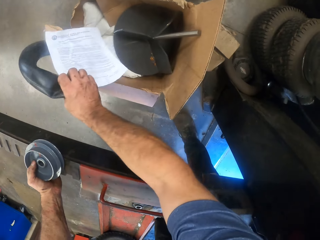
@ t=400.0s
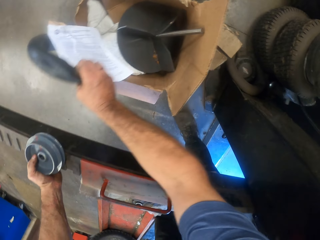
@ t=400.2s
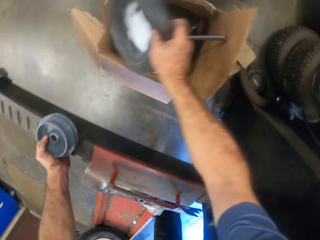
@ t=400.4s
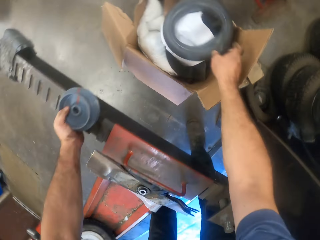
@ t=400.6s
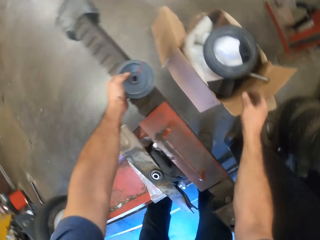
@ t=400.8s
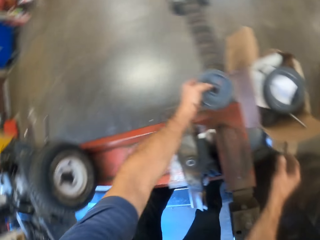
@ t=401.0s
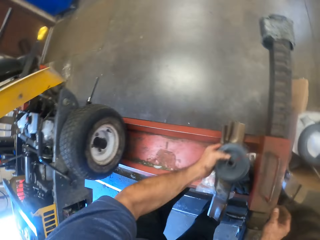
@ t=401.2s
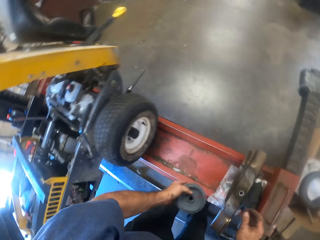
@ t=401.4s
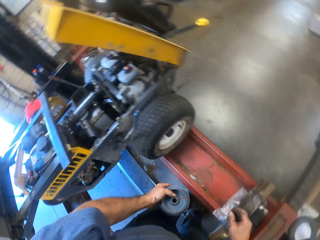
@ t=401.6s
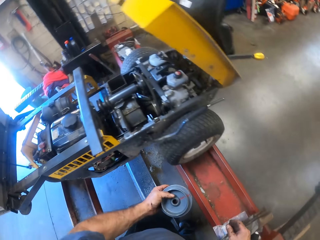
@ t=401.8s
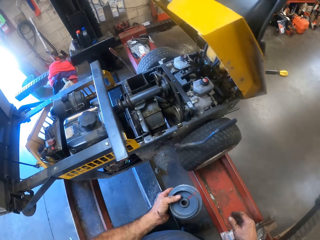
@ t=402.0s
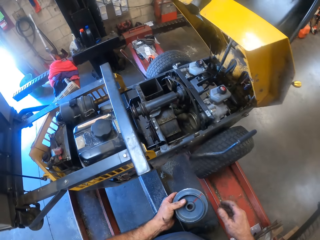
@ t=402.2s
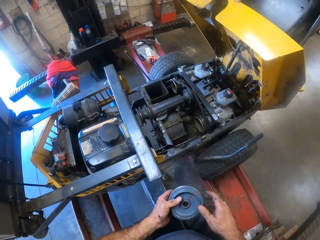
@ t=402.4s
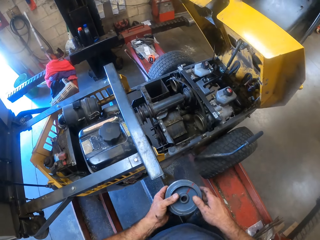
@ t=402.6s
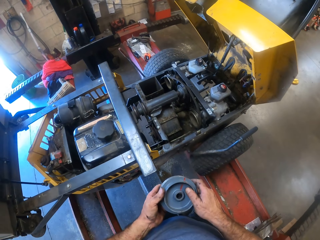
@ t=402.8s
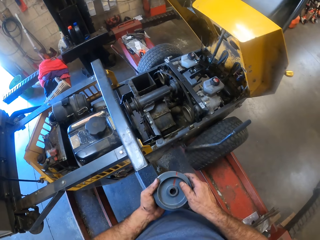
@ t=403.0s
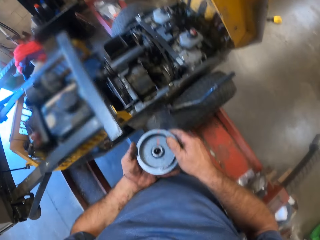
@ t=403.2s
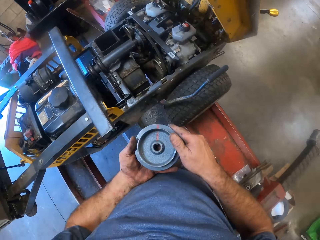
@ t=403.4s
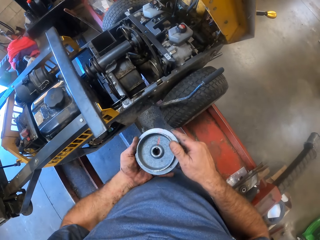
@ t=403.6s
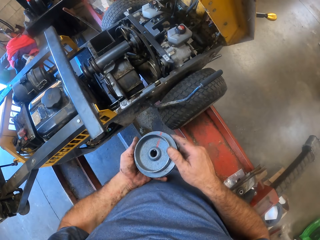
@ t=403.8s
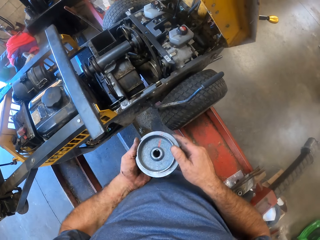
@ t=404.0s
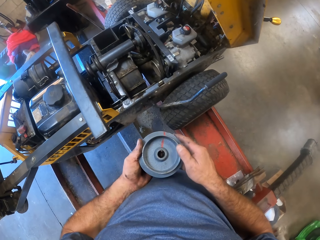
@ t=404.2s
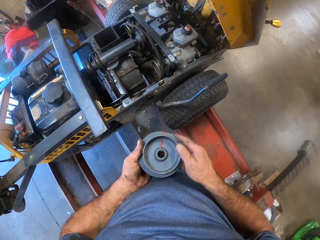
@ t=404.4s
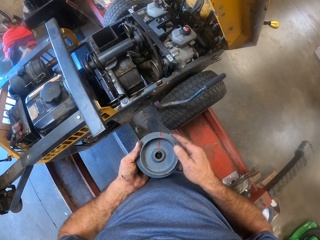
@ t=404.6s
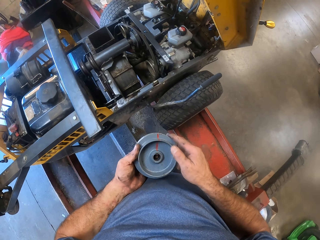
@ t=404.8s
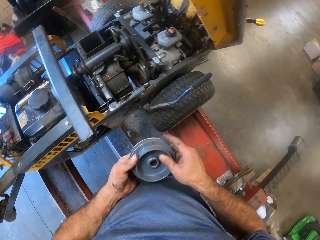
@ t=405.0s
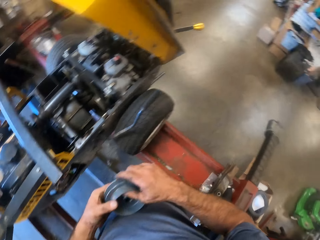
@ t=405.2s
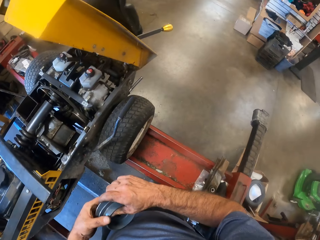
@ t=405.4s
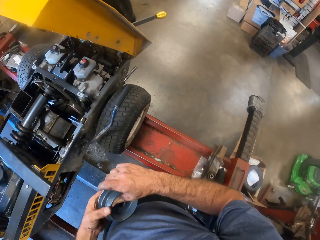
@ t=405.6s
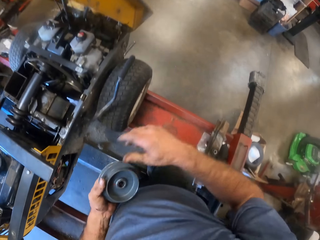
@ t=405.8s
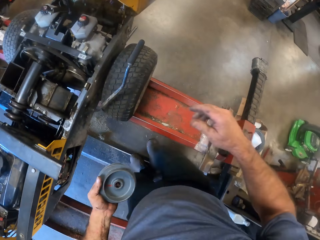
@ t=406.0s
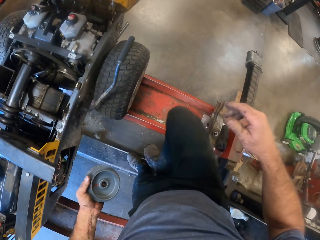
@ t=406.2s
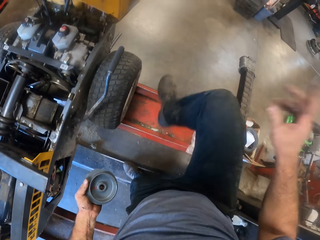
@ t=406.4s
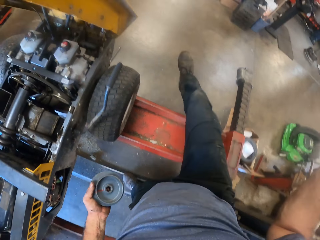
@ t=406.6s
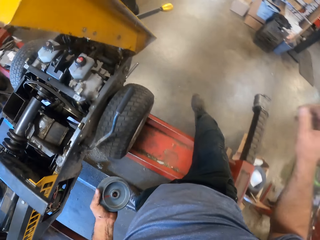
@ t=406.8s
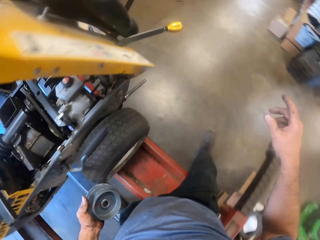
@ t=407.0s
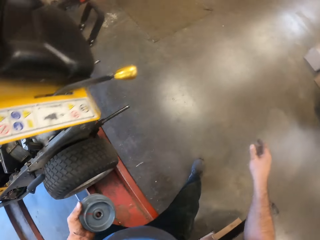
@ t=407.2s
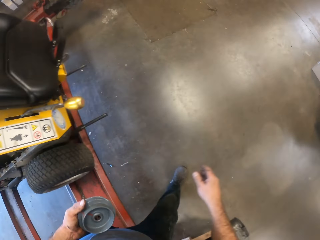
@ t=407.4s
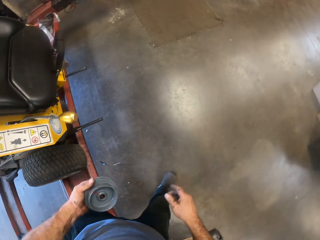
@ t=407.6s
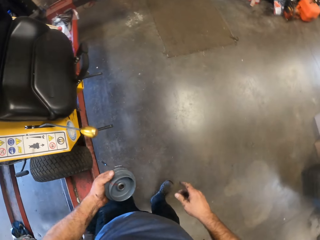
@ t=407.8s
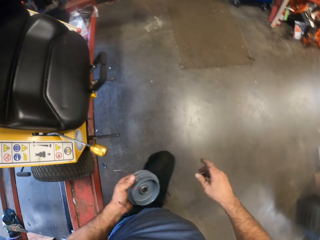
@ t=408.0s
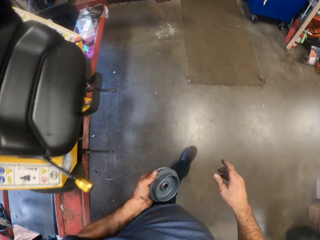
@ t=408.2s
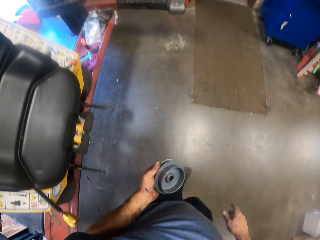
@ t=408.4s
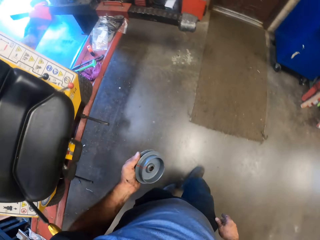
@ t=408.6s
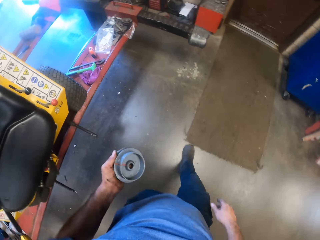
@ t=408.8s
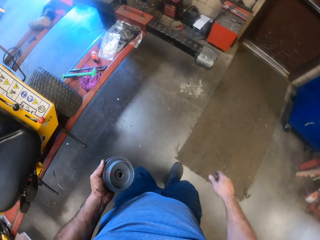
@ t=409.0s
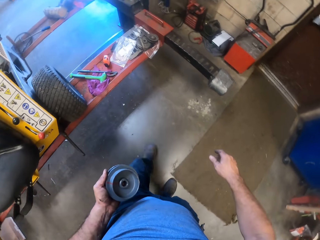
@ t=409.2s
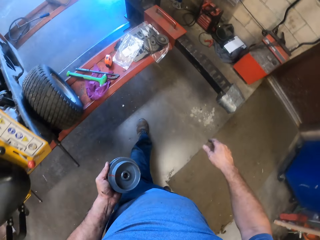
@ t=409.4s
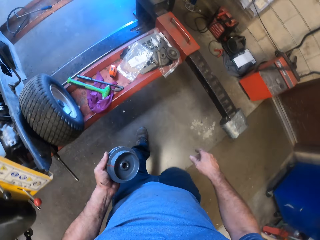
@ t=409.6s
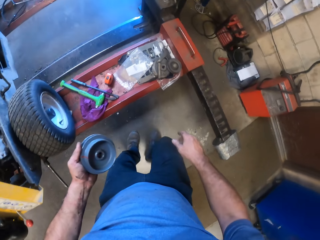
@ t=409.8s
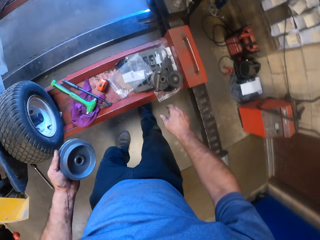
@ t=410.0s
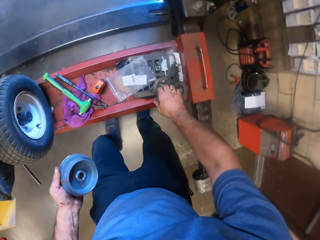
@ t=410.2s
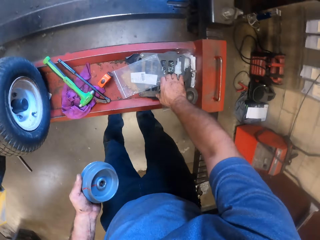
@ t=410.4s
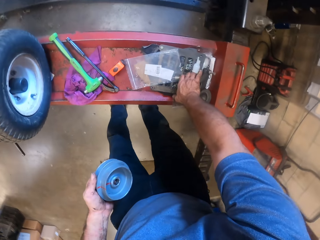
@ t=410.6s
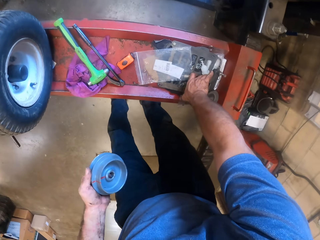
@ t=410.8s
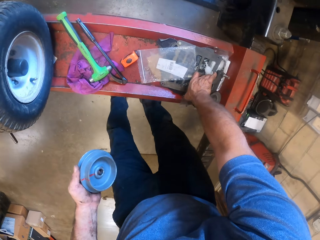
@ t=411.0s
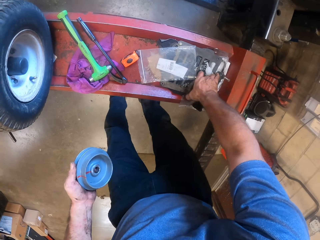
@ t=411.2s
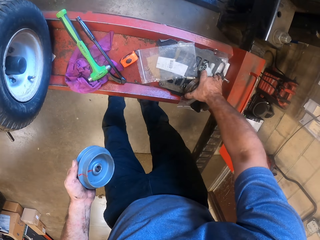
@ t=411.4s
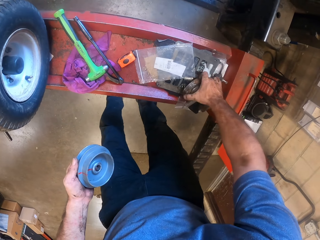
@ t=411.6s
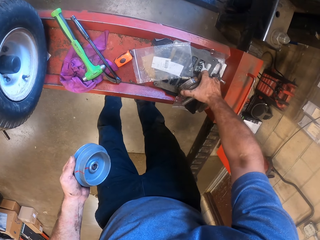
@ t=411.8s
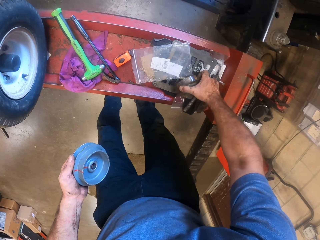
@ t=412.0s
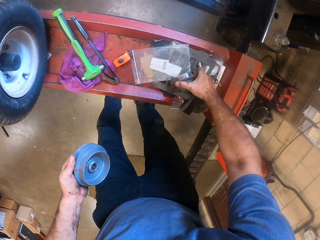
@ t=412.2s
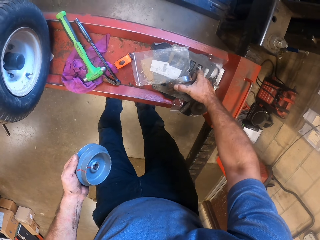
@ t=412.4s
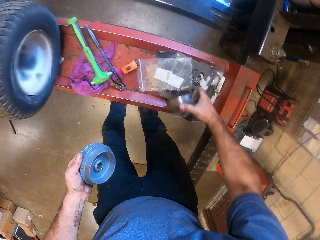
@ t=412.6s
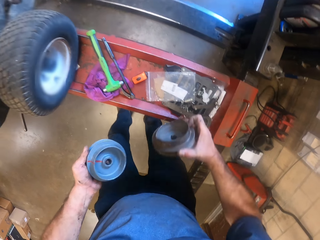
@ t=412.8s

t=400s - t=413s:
The camera wearer stands up. He inspects the clutch drum with both hands. He walks over the other metal beam holding up the lawn mower. He walks towards the other side of the other metal beam. He picks up a broken clutch drum from the top of the other metal beam with his right hand.

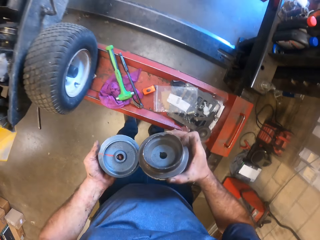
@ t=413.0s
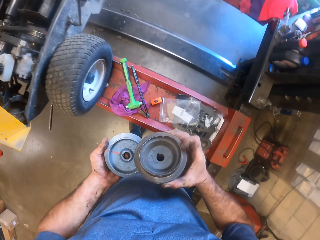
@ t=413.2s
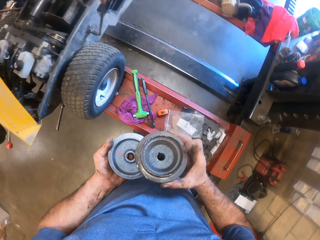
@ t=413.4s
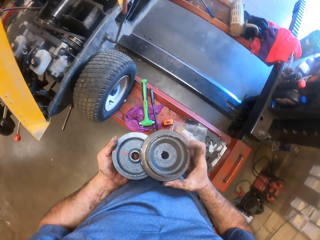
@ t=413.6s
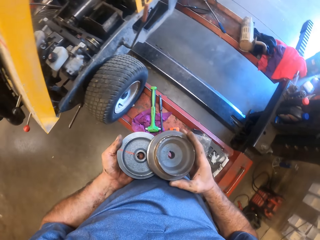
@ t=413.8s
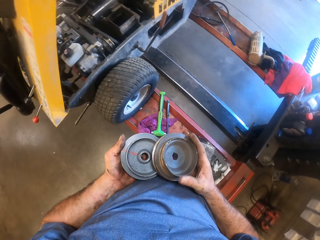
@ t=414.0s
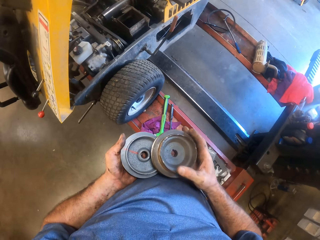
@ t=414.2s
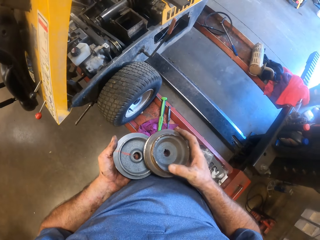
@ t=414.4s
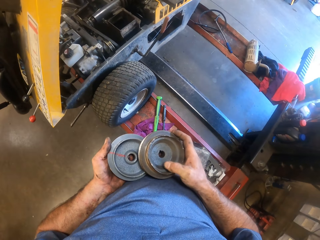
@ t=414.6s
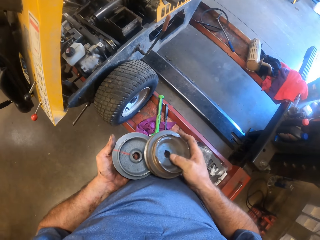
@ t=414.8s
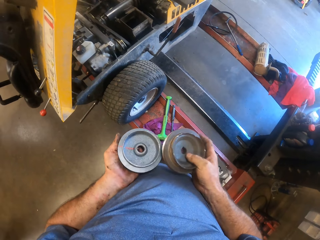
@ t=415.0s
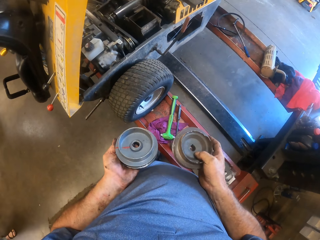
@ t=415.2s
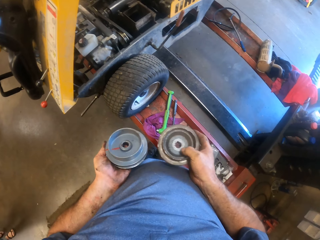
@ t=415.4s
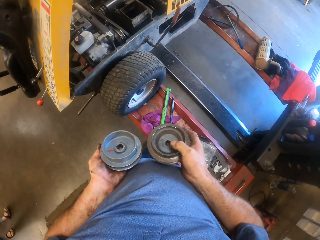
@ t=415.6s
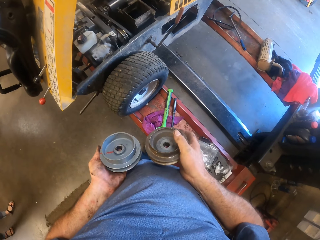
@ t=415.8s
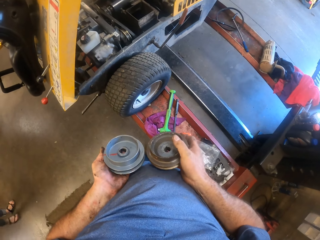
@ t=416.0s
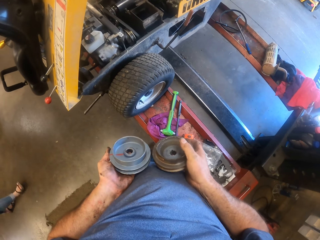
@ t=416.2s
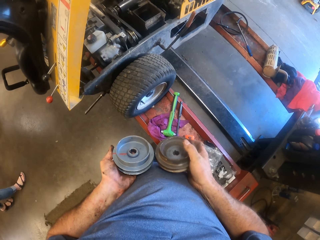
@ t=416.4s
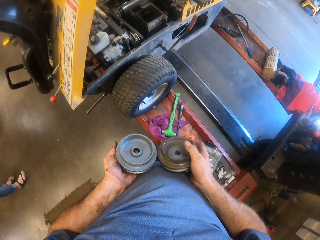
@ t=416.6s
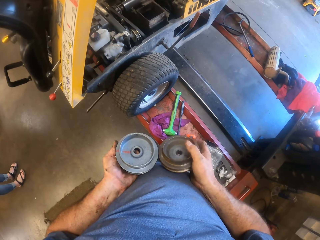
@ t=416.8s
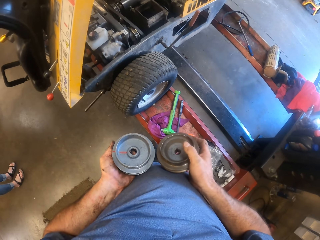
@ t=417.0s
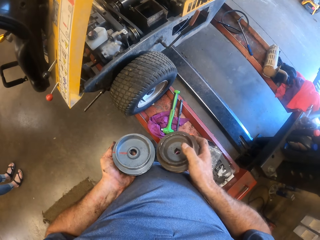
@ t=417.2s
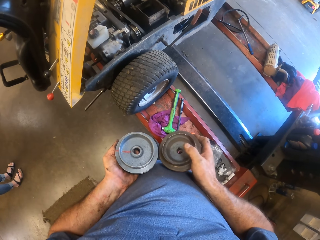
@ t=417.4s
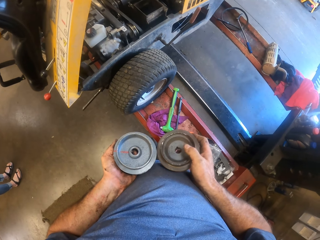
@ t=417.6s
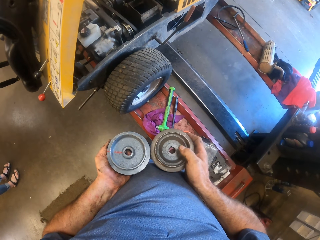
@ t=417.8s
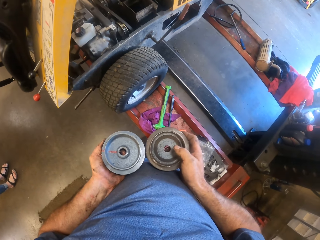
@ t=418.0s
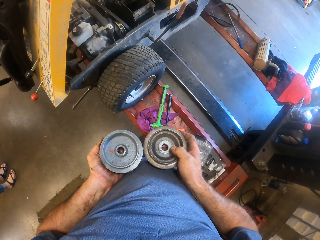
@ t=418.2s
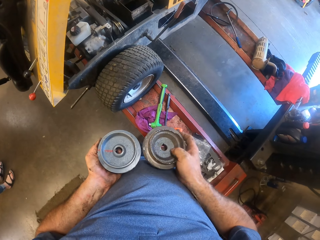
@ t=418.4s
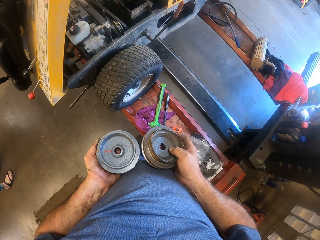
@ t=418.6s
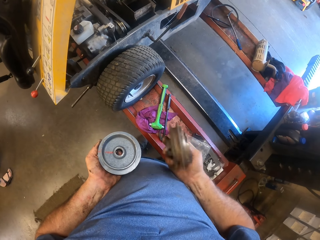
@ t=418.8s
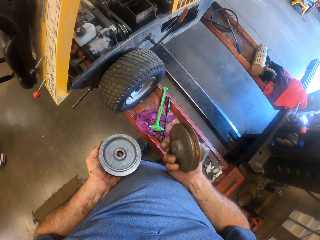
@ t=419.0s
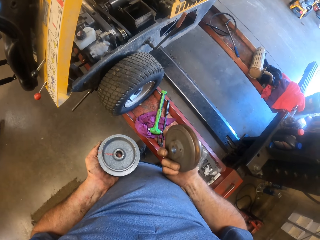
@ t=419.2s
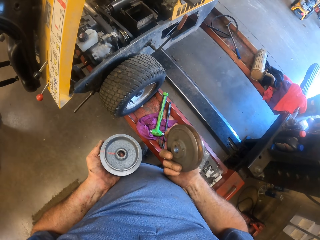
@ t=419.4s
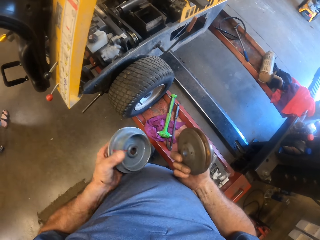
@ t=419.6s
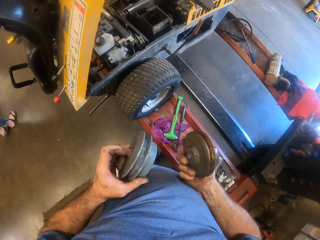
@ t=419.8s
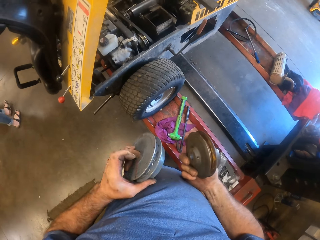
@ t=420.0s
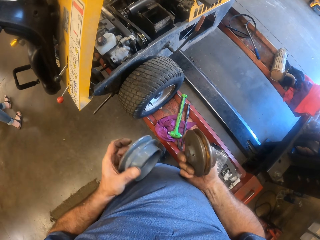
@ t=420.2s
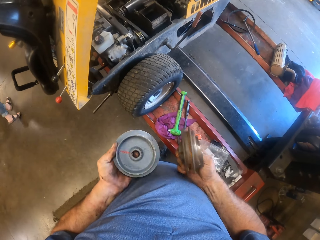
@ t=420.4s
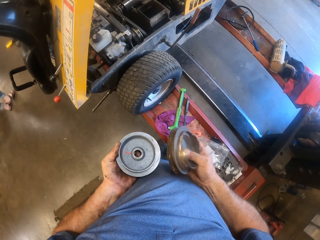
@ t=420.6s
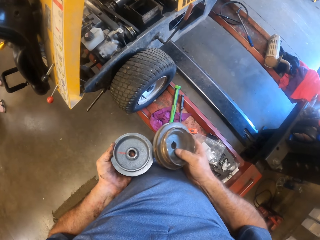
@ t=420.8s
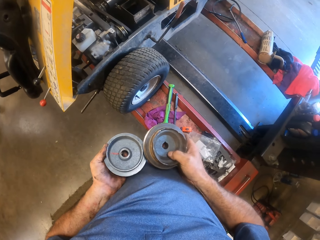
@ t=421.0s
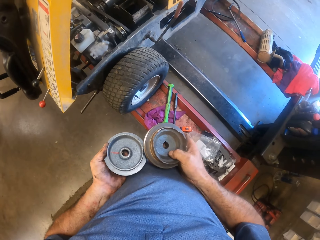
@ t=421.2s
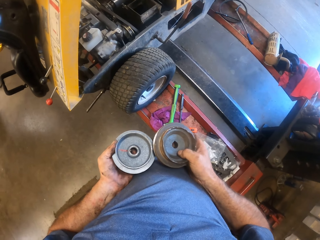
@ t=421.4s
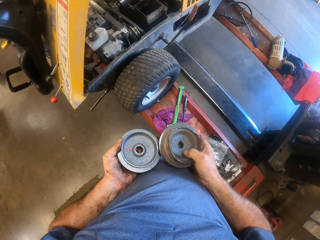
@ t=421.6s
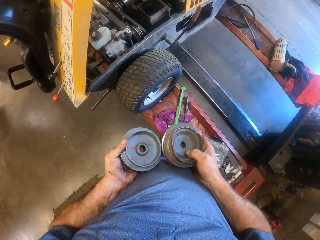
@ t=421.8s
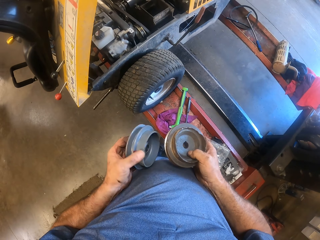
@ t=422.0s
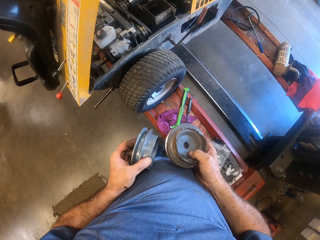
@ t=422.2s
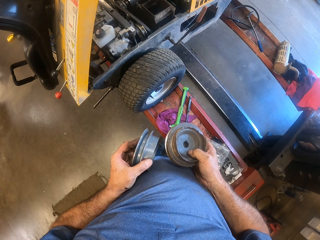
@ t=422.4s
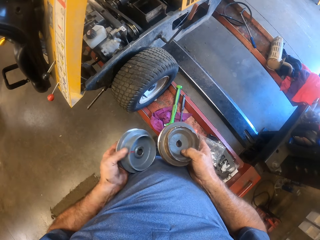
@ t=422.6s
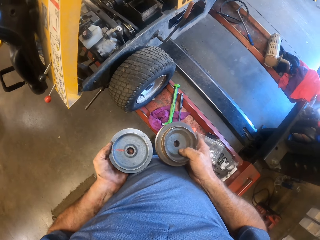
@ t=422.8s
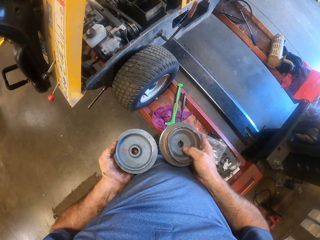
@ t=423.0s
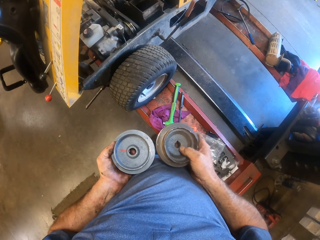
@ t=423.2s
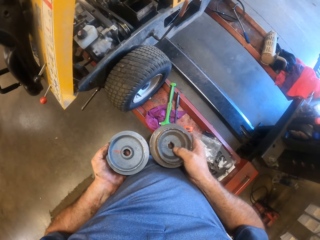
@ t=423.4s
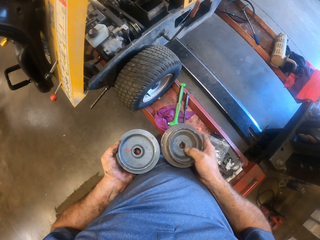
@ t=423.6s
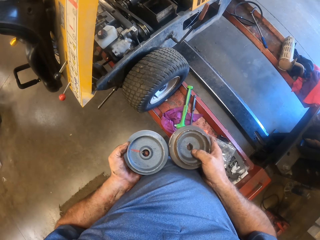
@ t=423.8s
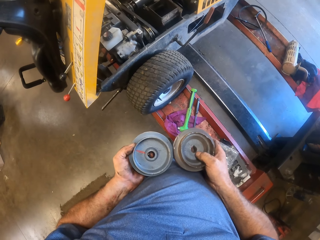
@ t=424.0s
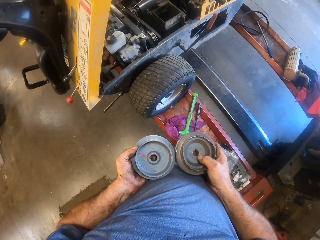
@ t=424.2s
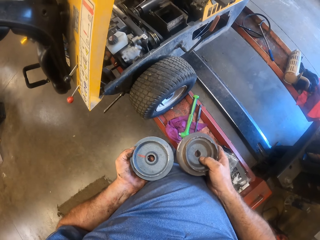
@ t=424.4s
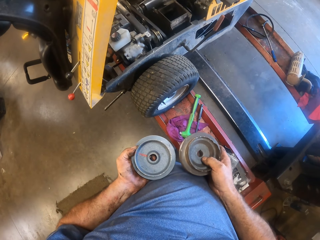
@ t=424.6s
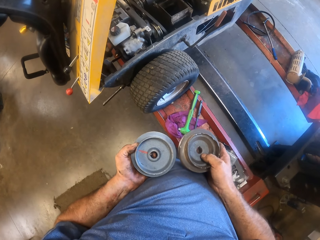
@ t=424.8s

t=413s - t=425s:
The camera wearer inspects the clutch drum in his left hand and the broken clutch drum in his right hand. A woman walks towards the camera wearer. The woman talks to the camera wearer. The woman walks away from the camera wearer.
